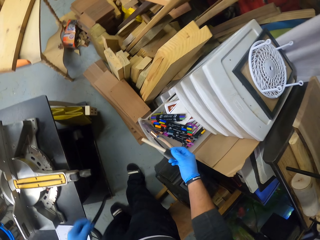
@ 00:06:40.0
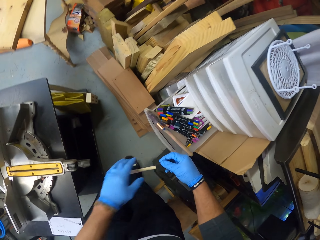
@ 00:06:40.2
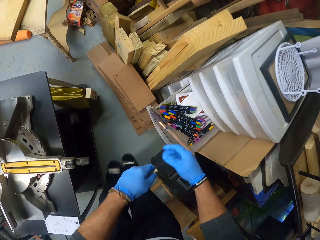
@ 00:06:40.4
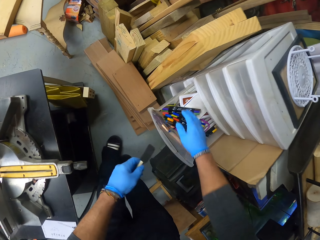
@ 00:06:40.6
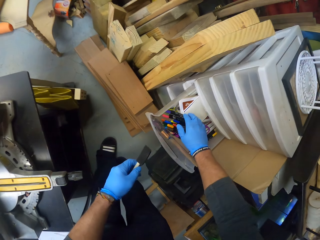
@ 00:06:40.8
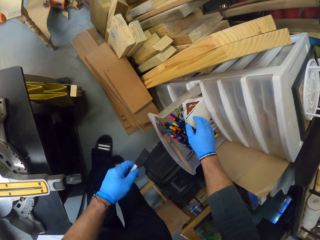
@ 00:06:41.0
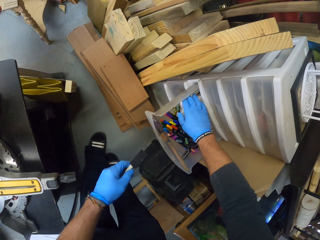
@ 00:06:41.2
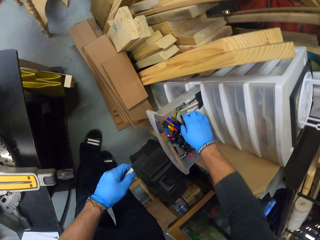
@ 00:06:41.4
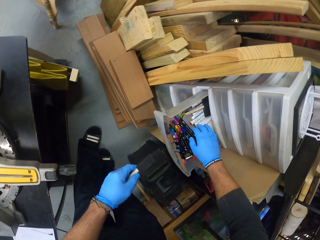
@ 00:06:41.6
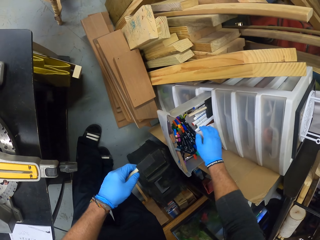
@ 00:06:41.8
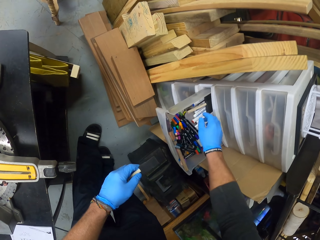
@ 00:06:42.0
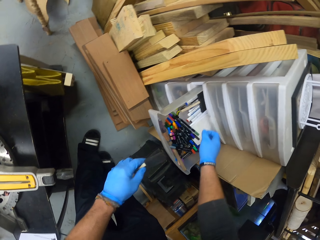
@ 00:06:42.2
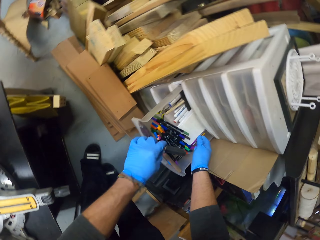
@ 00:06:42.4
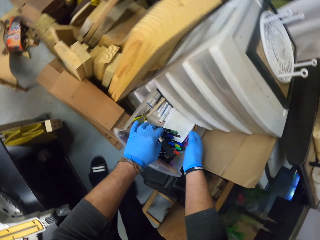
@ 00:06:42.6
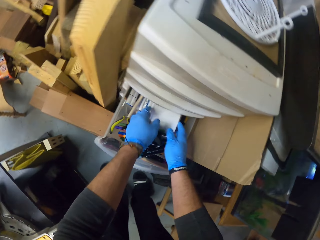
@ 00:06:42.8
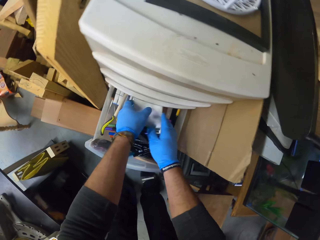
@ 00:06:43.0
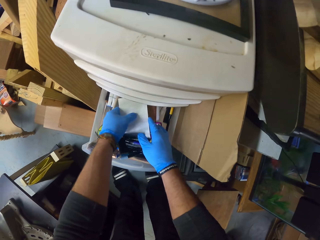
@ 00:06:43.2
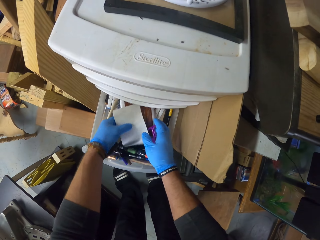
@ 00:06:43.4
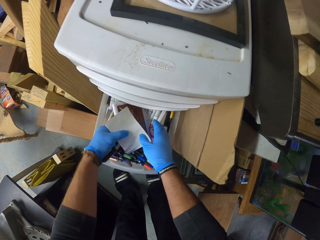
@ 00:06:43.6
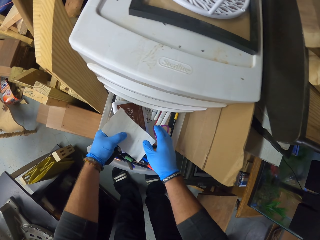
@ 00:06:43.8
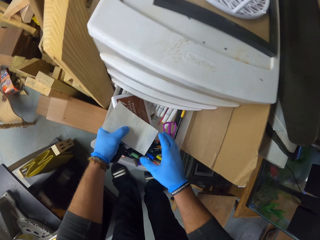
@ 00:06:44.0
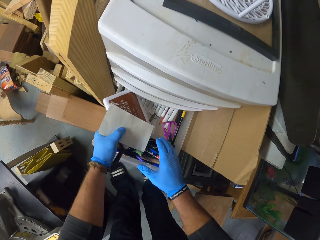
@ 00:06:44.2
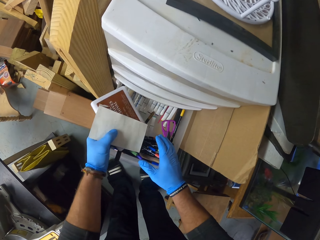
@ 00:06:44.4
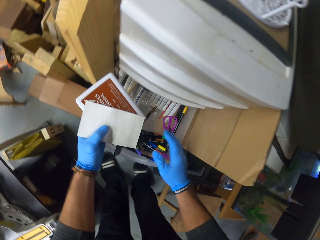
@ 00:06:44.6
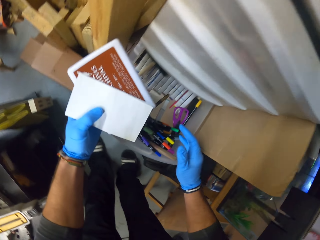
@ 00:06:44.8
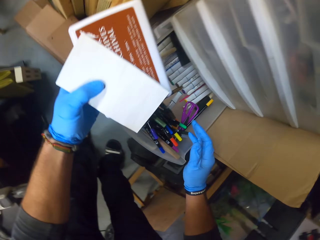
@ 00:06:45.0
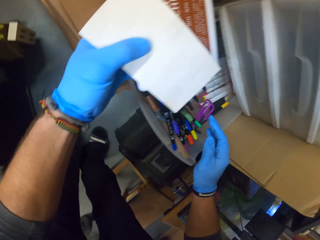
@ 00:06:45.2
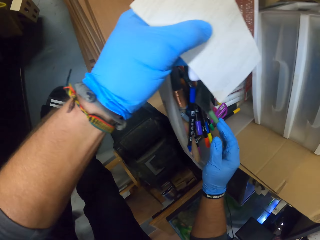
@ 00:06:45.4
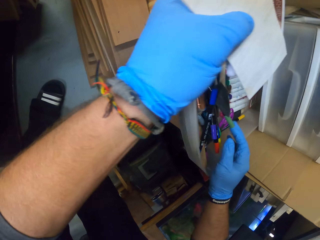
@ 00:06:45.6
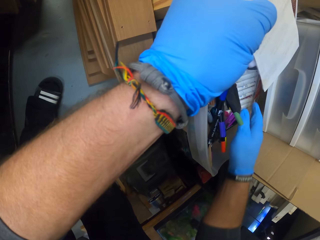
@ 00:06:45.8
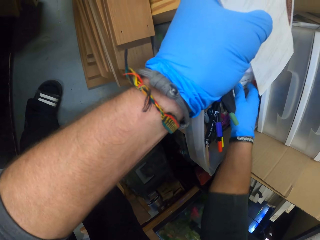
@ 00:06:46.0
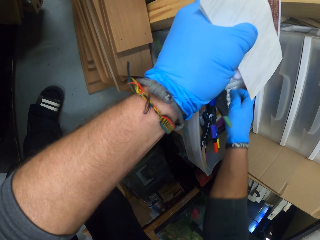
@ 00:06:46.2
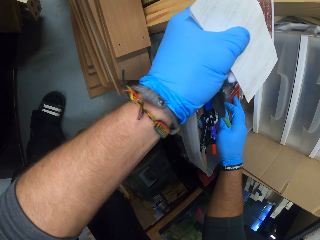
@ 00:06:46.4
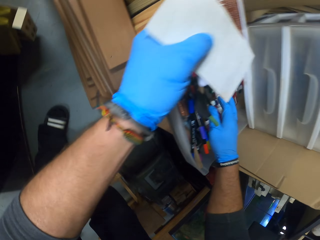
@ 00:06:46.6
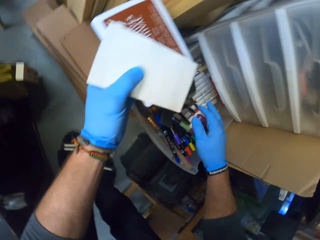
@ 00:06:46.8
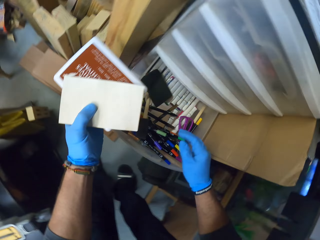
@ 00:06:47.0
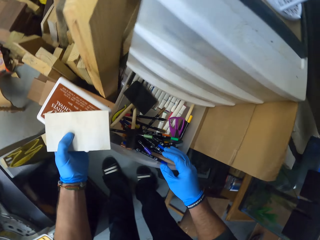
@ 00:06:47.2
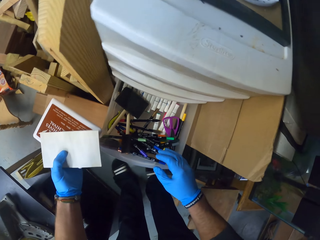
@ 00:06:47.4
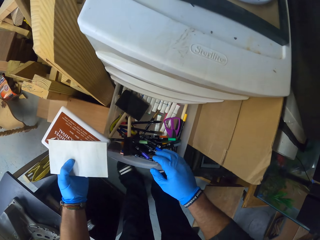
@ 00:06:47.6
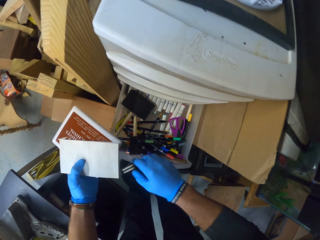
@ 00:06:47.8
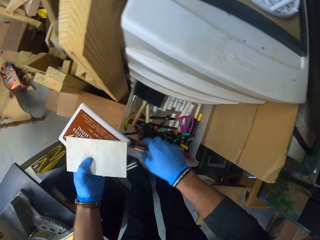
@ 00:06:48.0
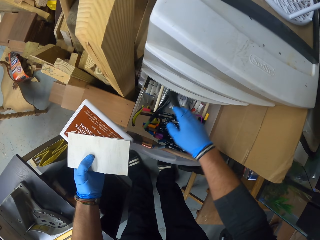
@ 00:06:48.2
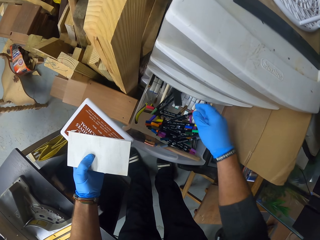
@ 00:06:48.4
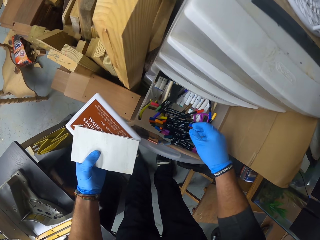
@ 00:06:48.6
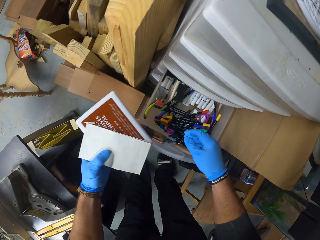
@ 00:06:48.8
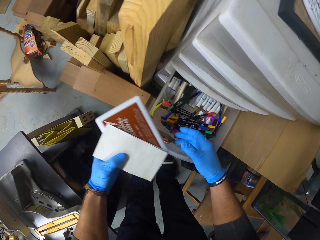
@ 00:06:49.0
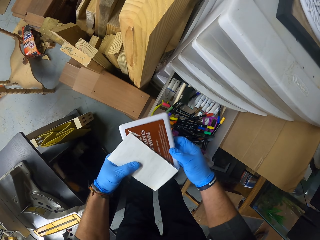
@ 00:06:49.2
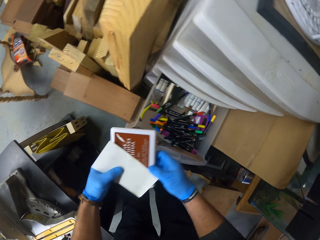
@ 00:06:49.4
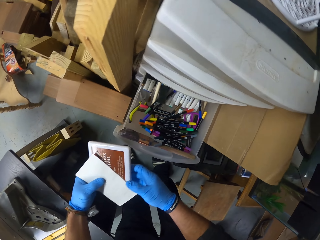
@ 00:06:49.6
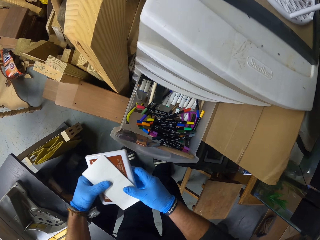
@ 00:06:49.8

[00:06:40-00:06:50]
The camera wearer passes the paintbrush from his right hand to his left hand. He searches the drawer with both hands. He picks up some books from the drawer with his left hand.

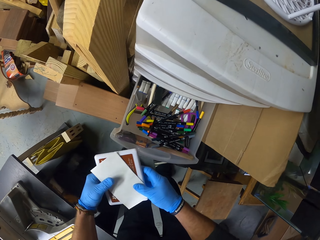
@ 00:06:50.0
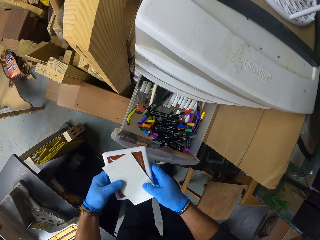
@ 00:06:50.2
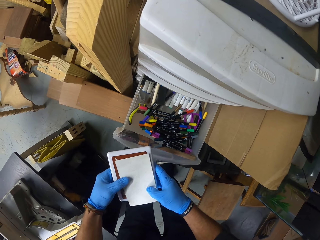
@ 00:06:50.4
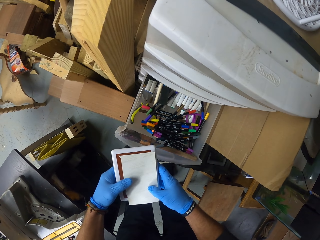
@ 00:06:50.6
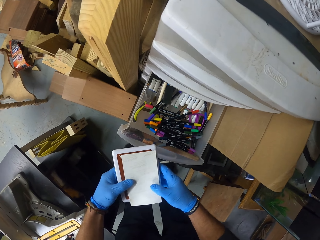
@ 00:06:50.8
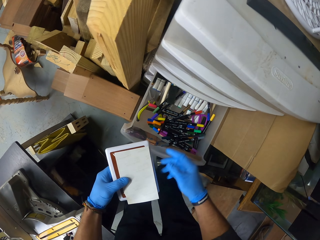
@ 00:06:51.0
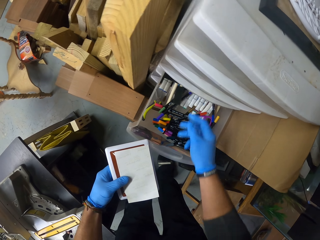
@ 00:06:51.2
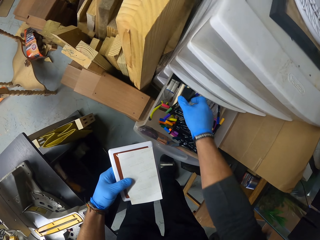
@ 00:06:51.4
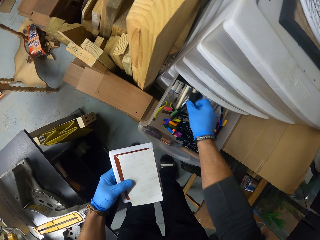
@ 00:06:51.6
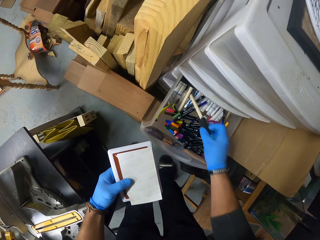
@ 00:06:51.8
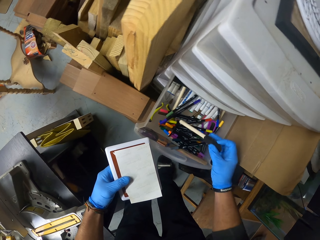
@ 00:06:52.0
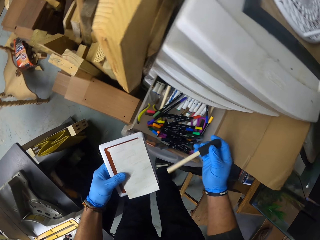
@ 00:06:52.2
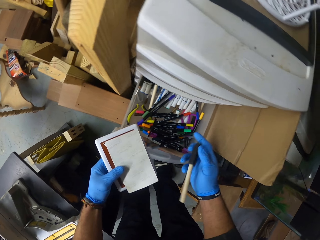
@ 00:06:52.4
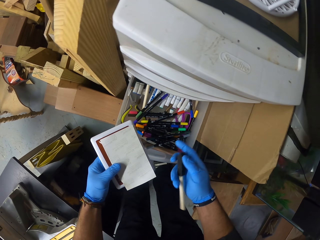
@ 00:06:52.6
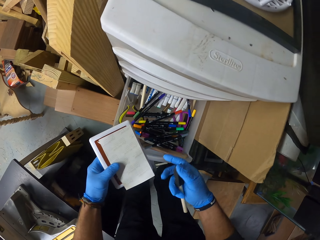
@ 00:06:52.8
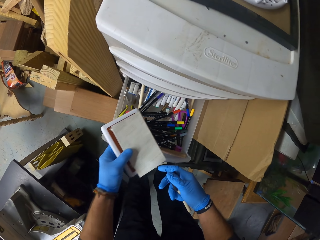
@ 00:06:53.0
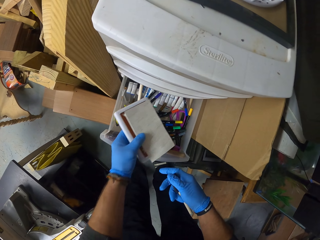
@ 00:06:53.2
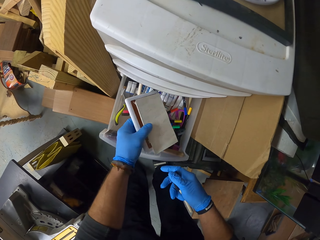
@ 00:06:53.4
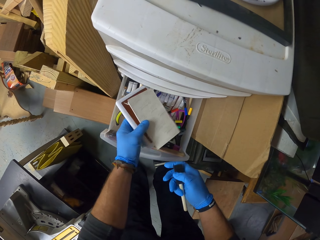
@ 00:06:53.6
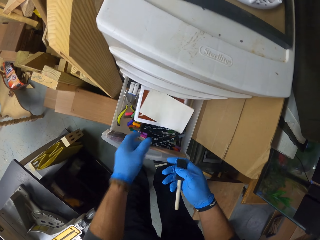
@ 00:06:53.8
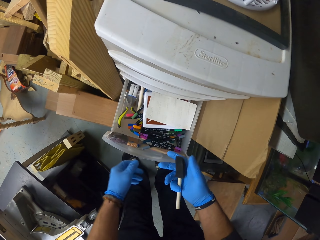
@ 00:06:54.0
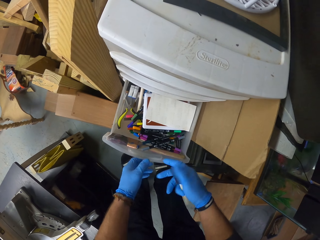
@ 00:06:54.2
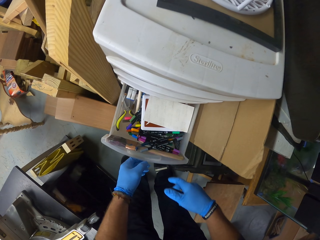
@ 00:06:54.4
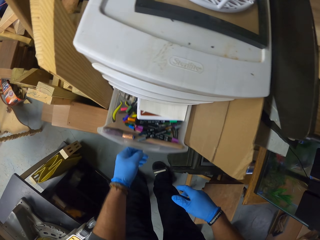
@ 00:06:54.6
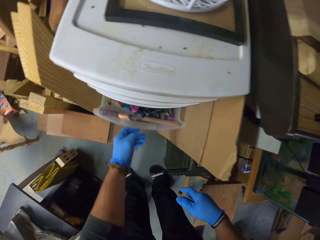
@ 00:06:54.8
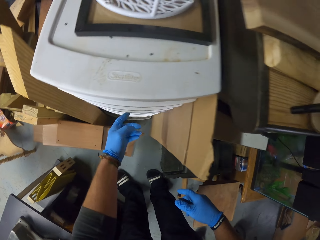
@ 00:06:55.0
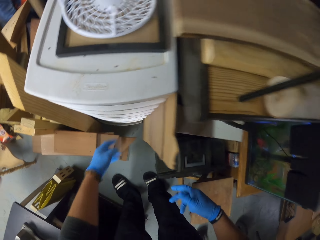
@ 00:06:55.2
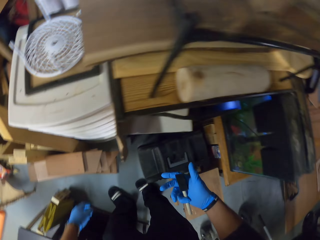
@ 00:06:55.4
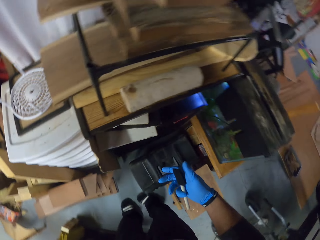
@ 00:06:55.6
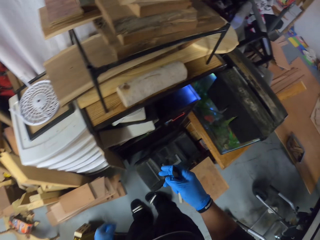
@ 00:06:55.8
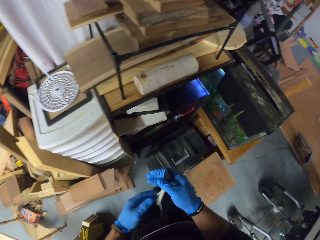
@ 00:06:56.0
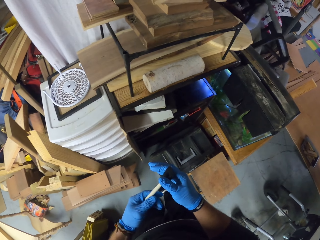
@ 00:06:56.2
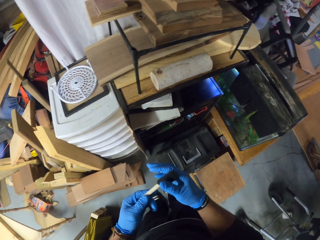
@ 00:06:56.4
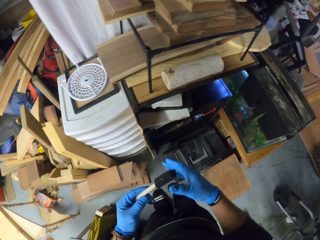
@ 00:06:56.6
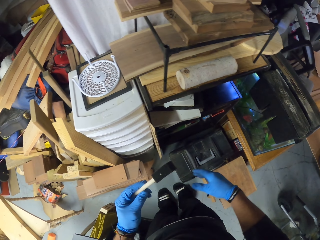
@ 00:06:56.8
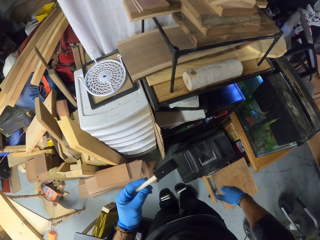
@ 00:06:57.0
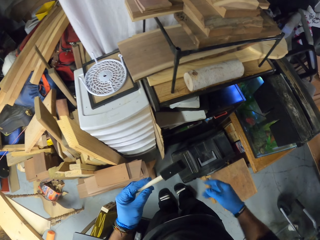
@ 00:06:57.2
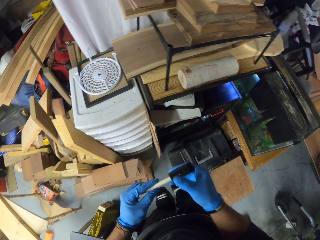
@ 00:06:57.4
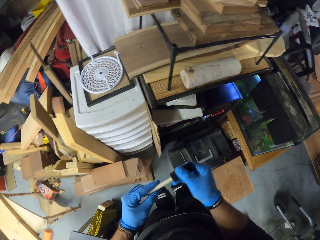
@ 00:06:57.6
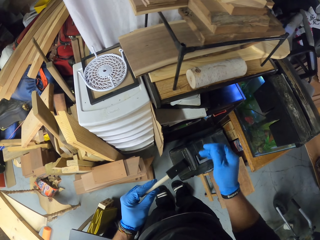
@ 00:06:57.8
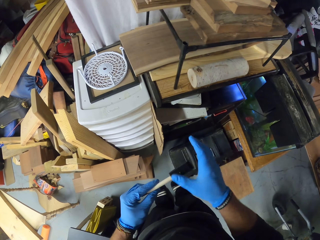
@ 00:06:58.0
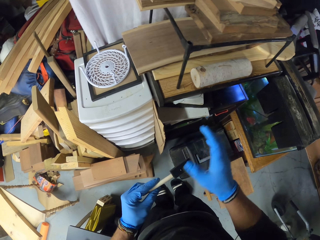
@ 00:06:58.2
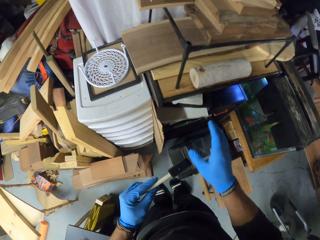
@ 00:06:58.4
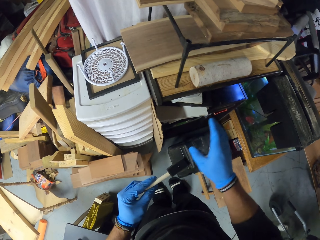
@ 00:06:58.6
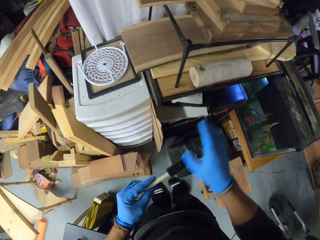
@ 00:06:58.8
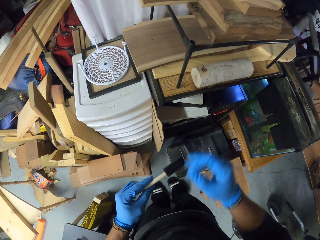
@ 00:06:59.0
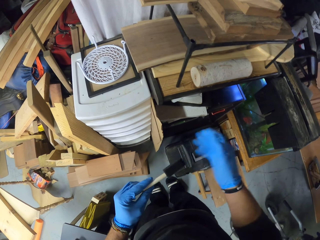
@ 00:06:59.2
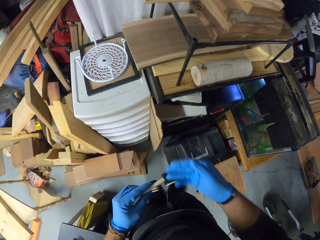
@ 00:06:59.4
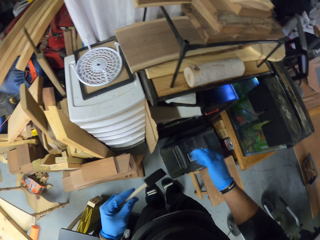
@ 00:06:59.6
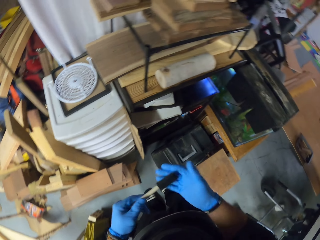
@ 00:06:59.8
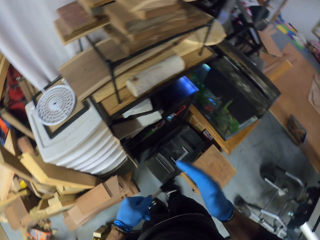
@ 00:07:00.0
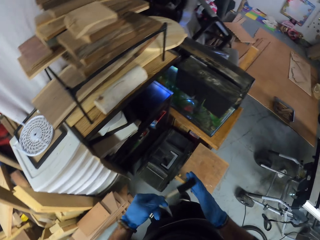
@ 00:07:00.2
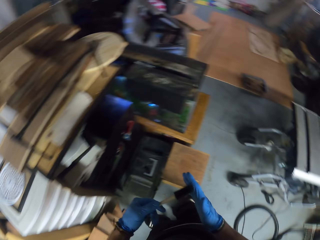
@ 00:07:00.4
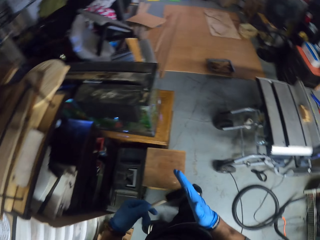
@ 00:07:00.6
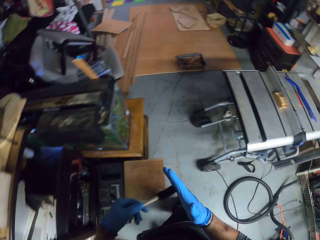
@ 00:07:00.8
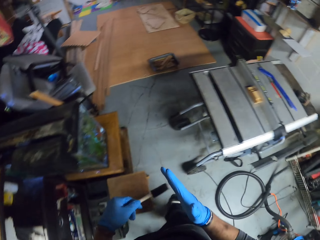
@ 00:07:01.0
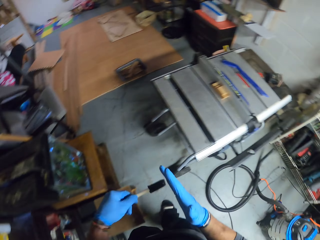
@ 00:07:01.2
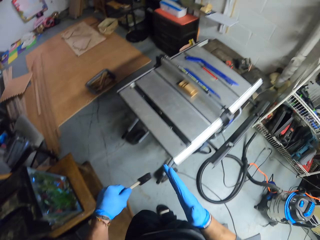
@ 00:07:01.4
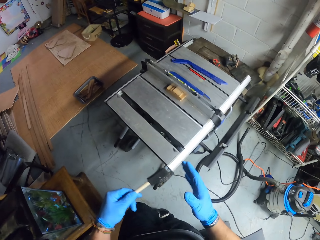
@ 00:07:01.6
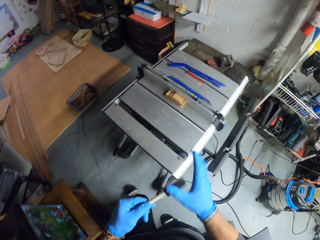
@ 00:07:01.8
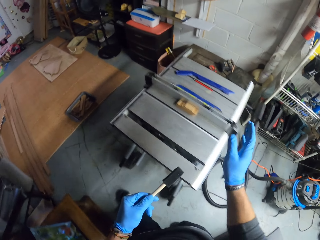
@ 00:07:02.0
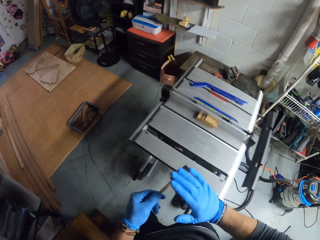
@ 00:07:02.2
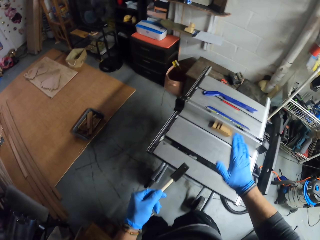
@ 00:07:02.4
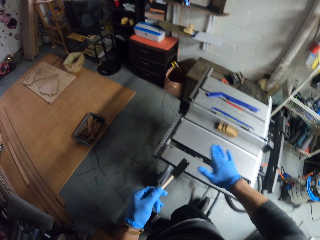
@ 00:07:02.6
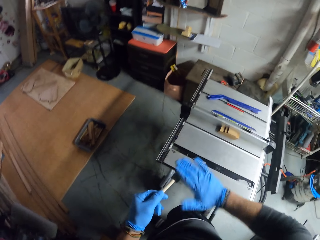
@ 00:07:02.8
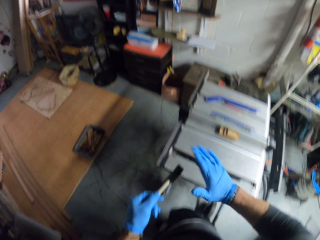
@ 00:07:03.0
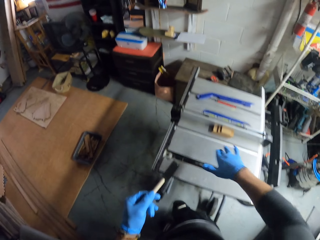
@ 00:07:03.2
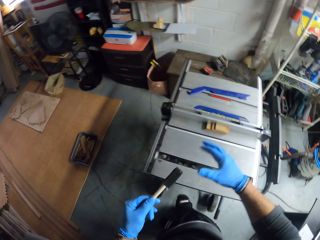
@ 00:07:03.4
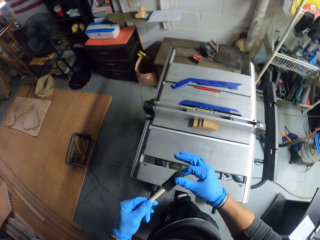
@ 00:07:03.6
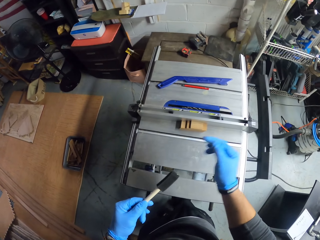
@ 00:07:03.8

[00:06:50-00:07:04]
The camera wearer looks inside the drawer. He picks up the paintbrush from the drawer with his right hand. He drops the books in the drawer with his left hand. He closes the drawer with his left hand. He passes the paintbrush from his right hand to his left hand. He examines the paintbrush. He cleans the brush of the paintbrush with his right hand. He walks around.
